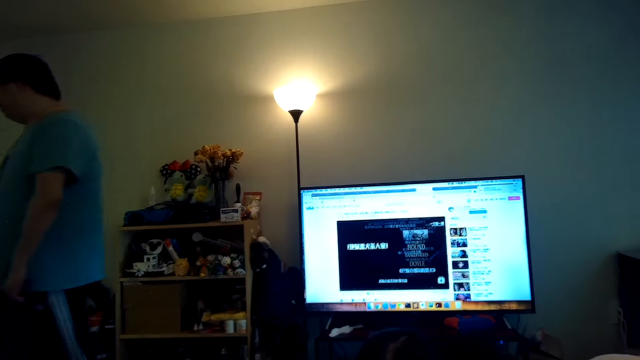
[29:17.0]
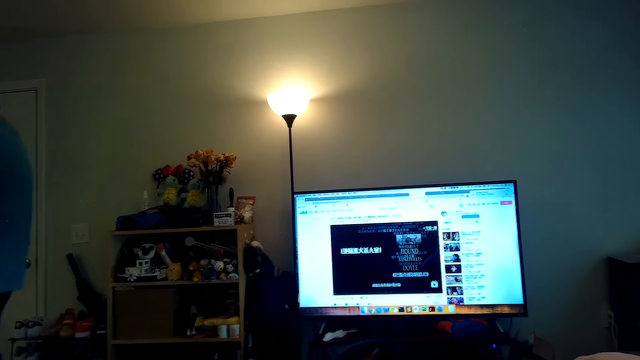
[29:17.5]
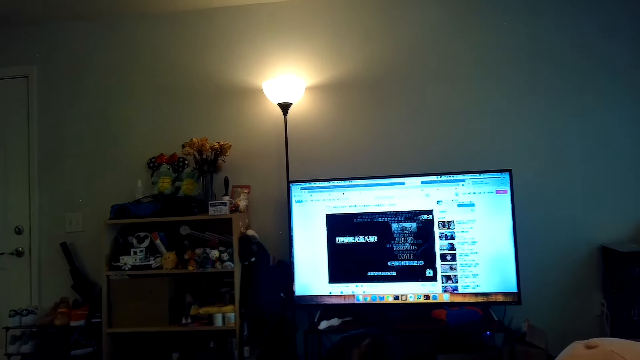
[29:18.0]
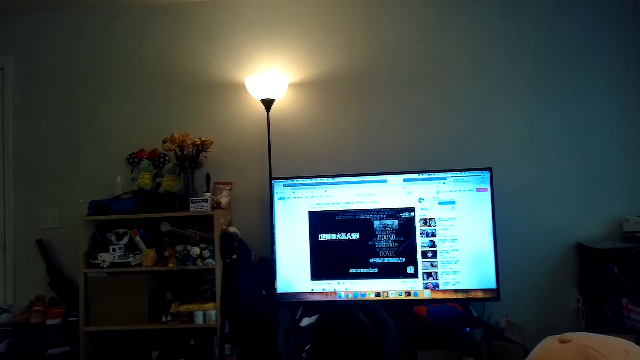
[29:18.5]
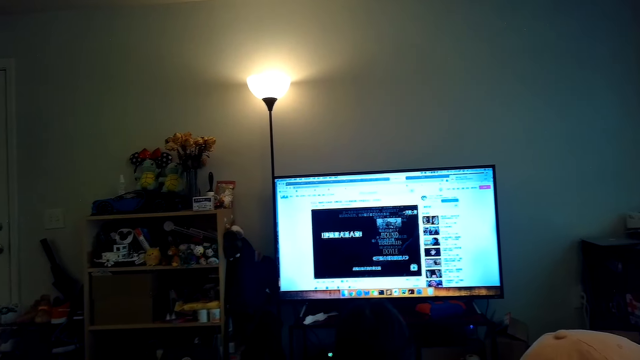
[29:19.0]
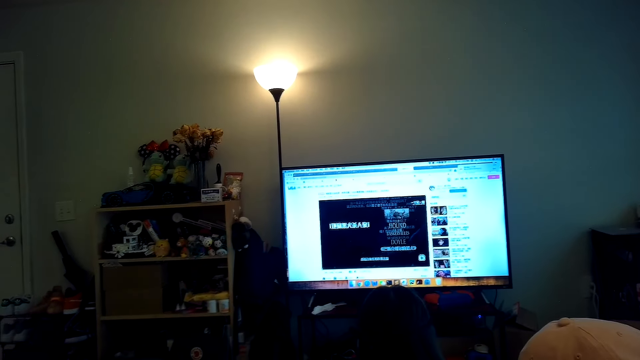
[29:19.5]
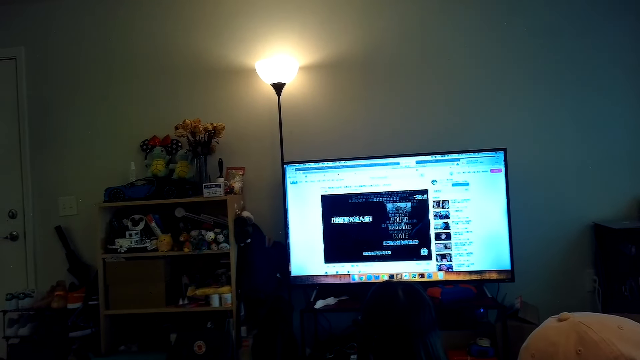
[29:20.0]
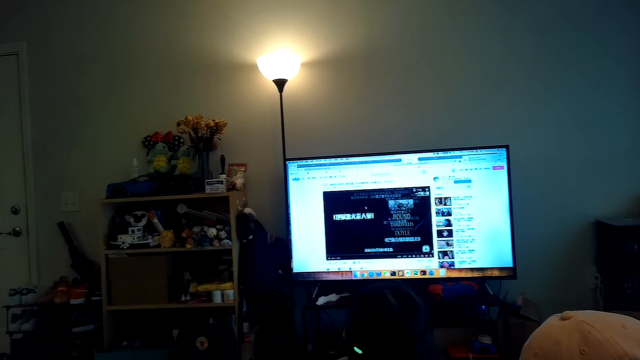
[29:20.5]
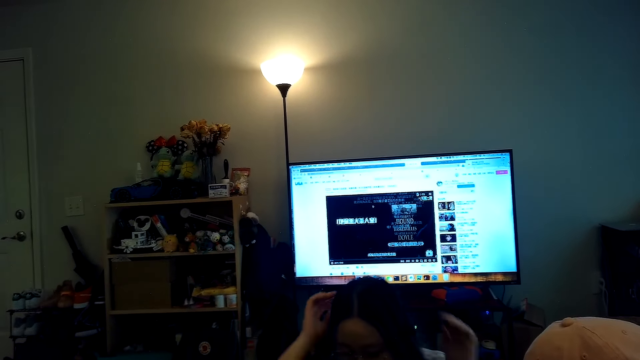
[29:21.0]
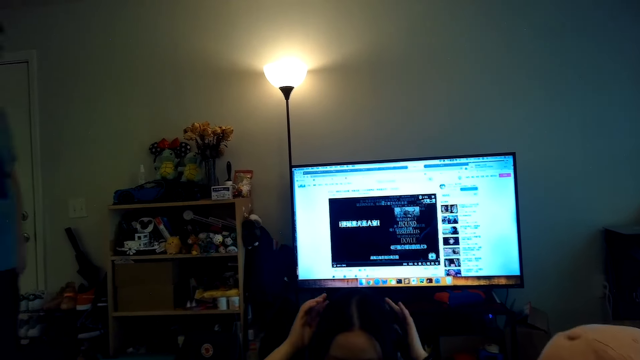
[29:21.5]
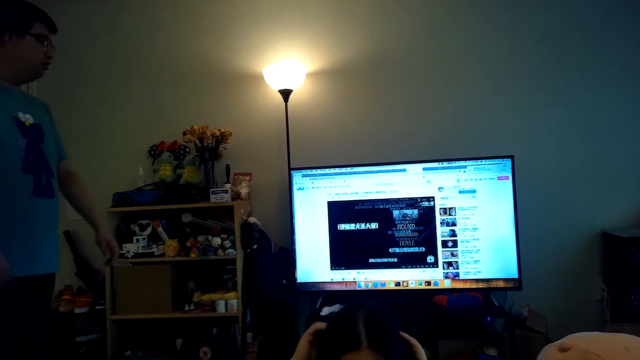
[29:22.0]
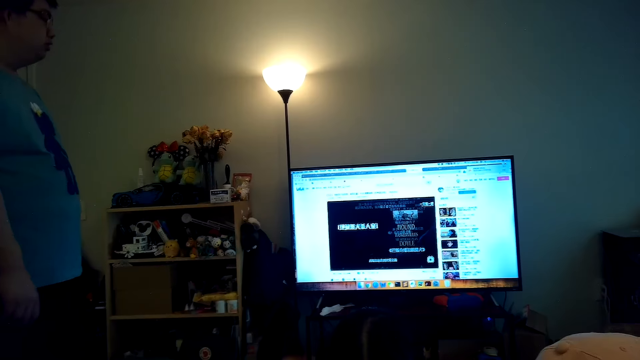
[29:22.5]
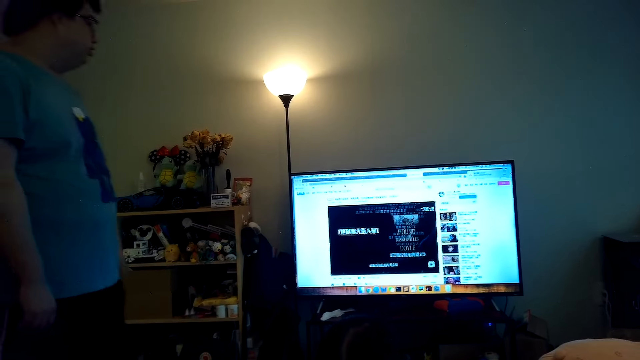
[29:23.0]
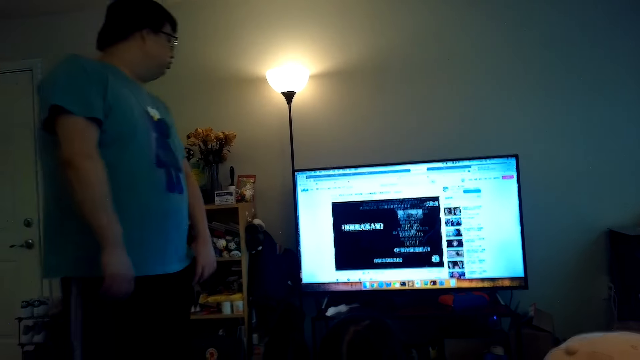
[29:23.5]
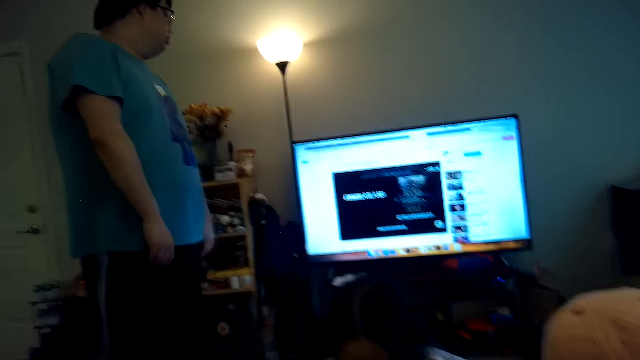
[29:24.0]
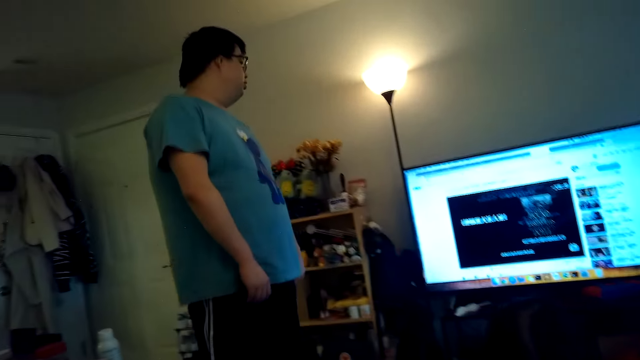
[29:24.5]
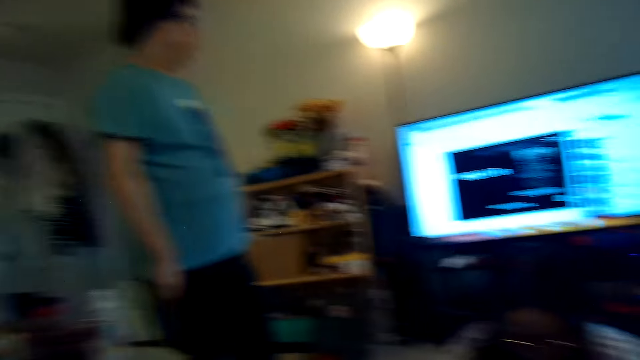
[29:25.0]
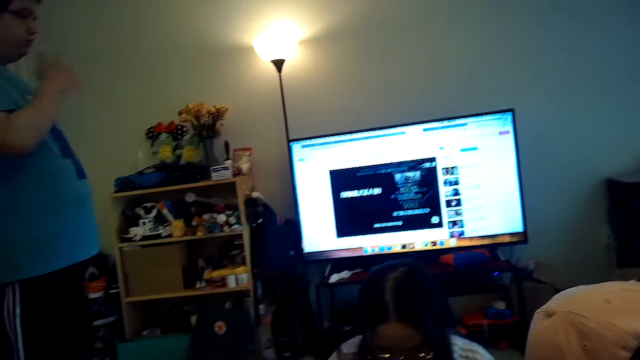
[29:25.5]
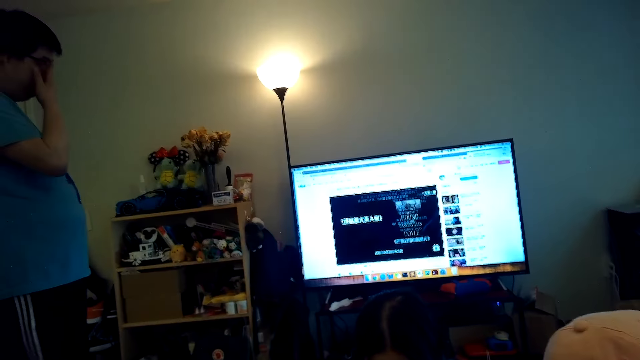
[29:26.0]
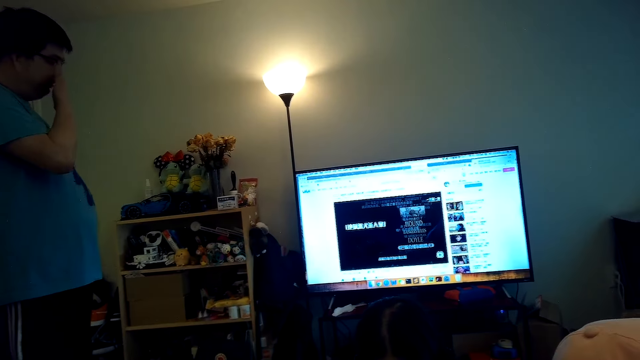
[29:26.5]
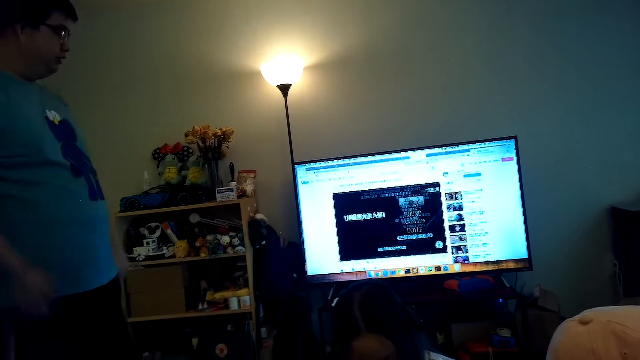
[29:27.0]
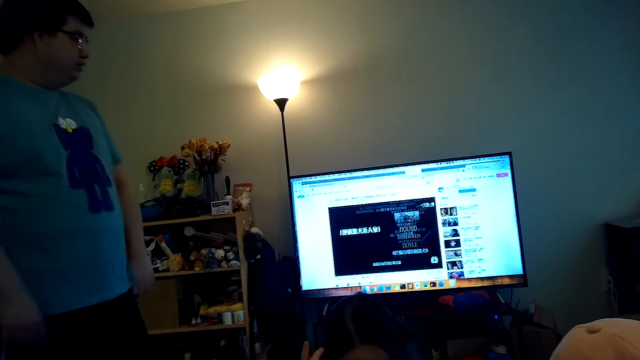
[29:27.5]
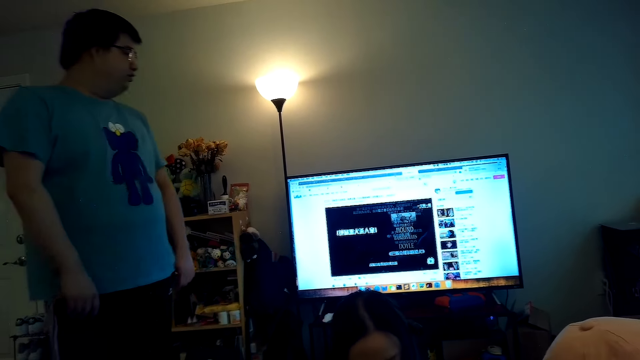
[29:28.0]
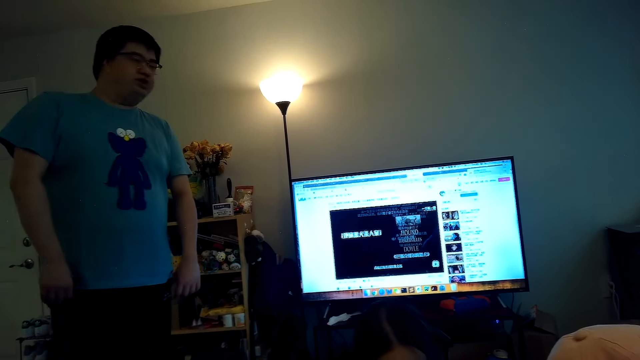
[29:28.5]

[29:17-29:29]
The camera wearer talks to them.

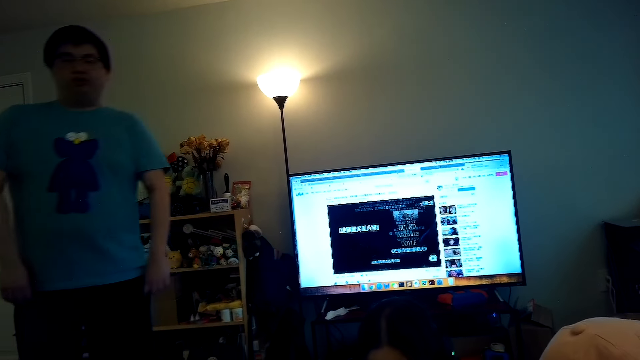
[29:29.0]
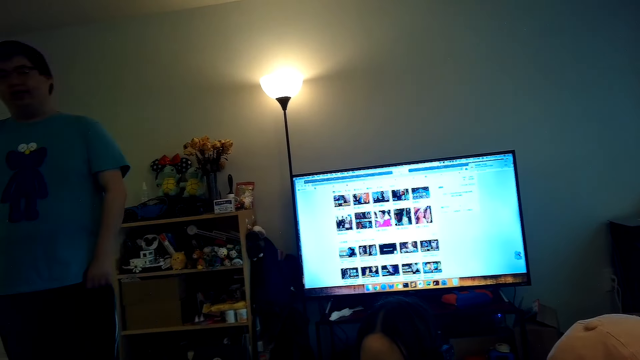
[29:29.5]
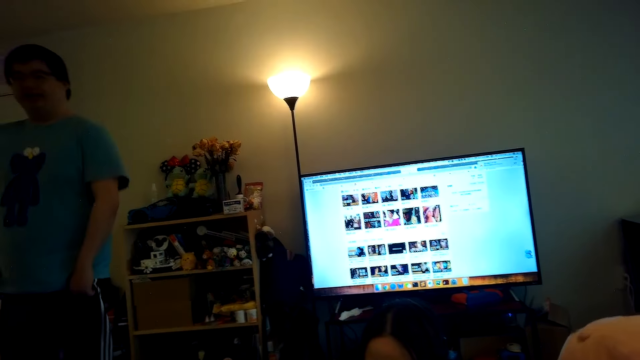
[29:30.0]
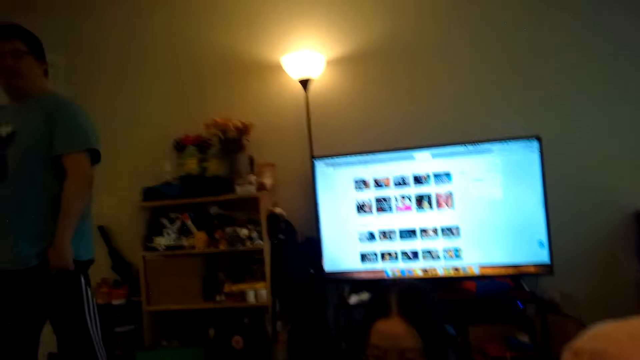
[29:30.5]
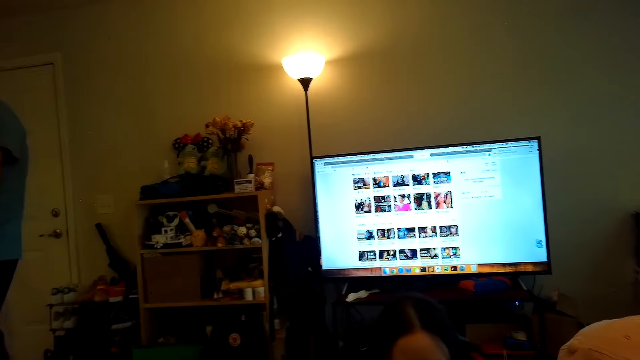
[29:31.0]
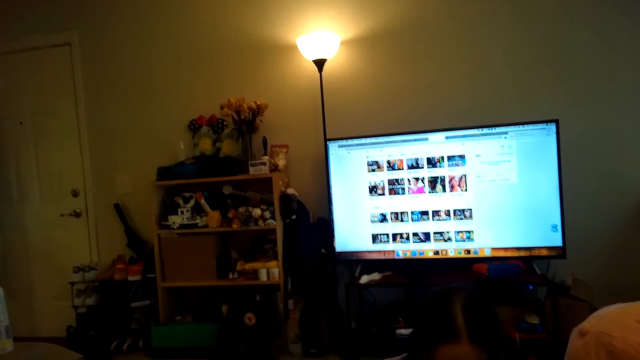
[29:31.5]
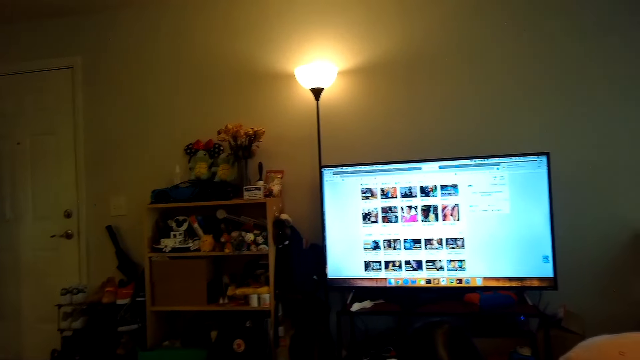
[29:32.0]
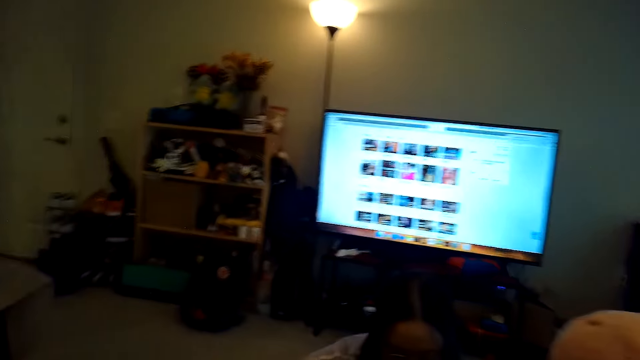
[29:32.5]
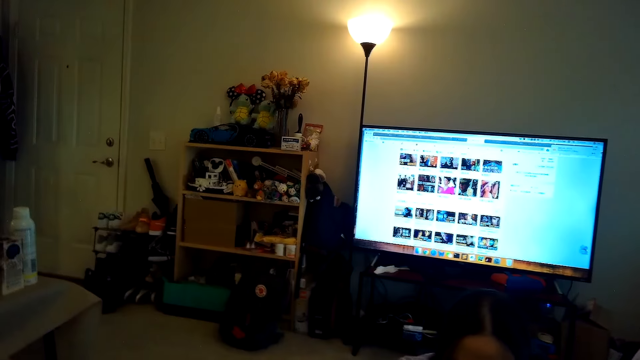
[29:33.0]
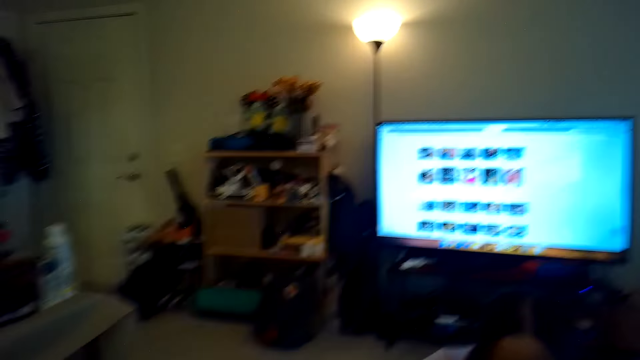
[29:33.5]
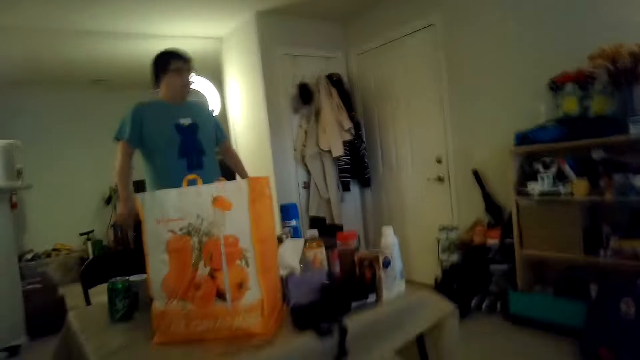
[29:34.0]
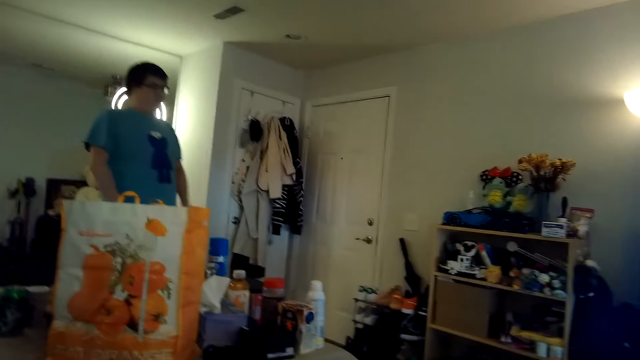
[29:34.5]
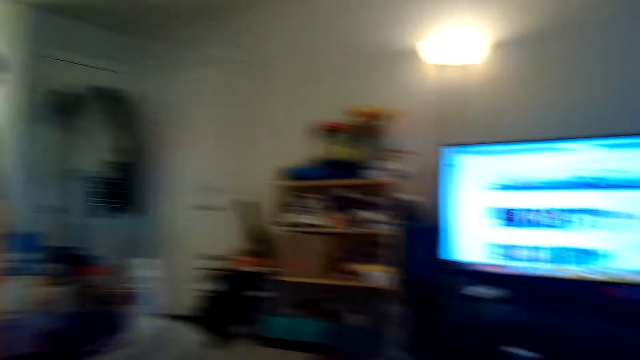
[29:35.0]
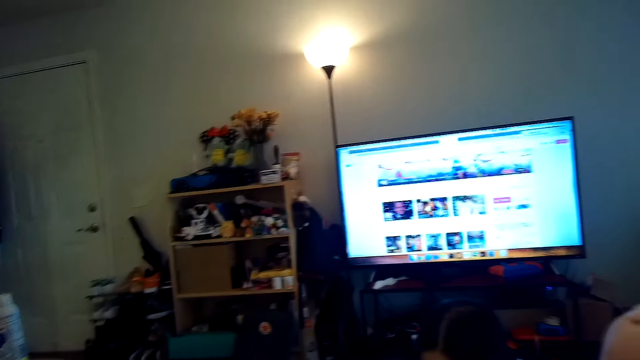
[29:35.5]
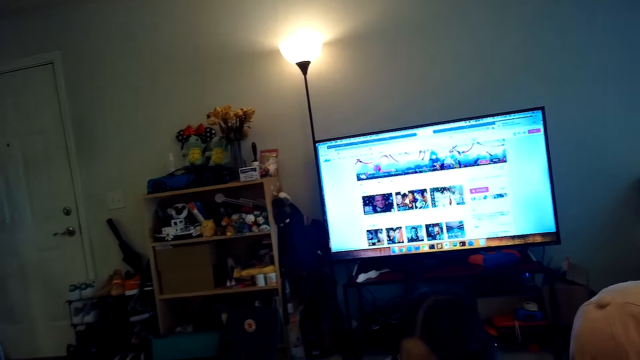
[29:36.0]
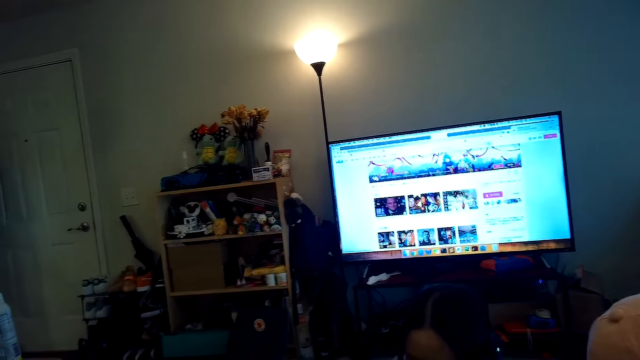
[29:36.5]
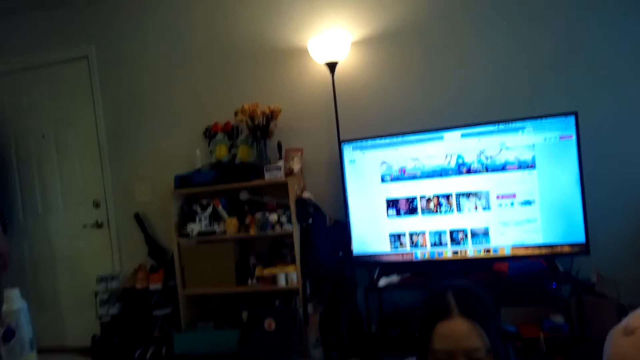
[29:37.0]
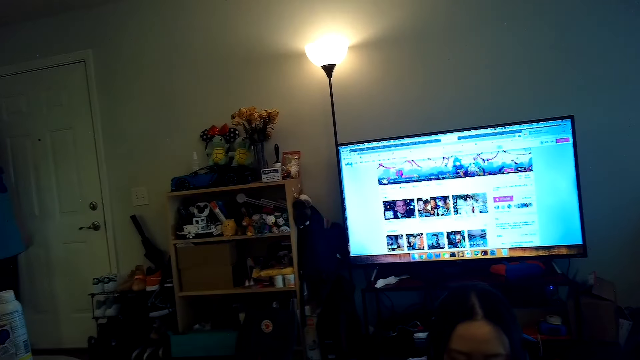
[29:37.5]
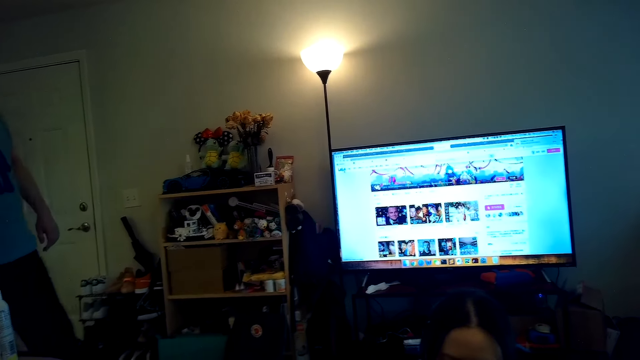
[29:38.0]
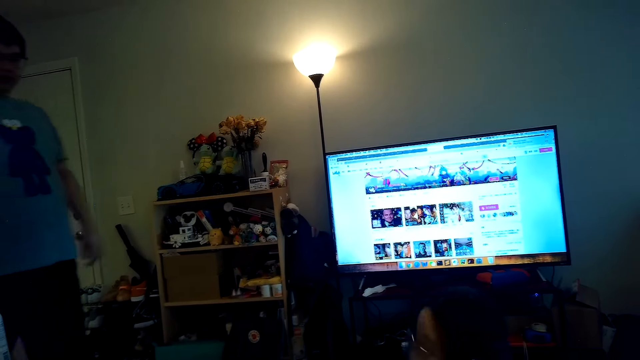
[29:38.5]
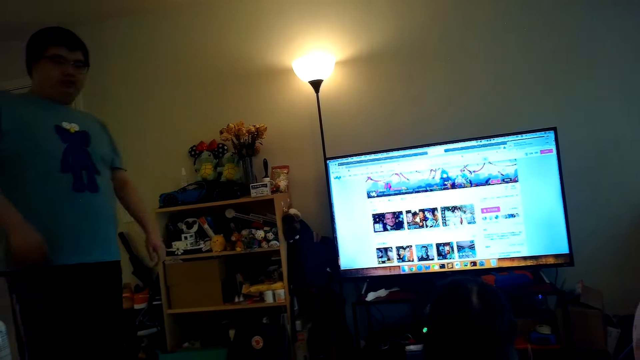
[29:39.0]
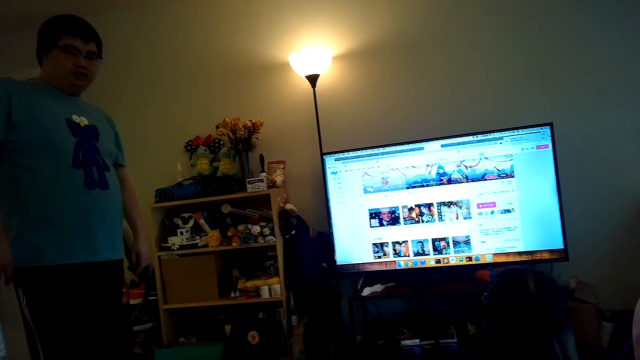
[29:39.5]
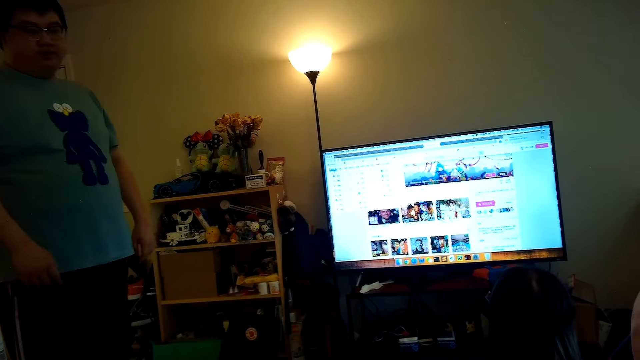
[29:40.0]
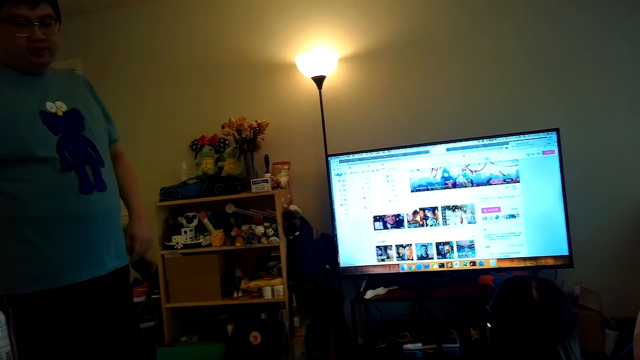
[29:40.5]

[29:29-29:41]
The camera wearer scrolls on the television.
